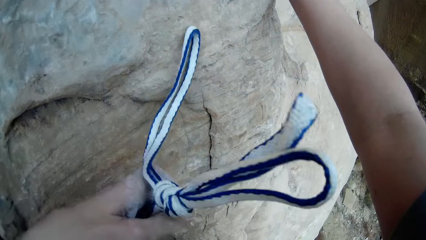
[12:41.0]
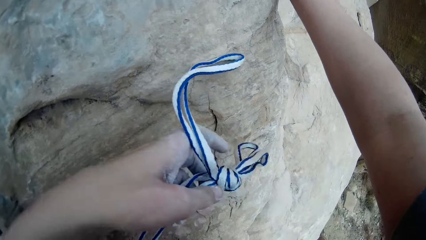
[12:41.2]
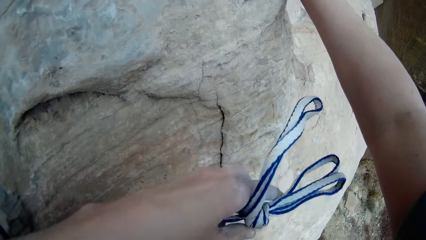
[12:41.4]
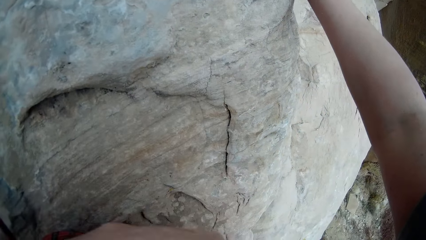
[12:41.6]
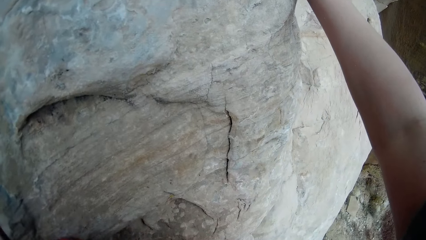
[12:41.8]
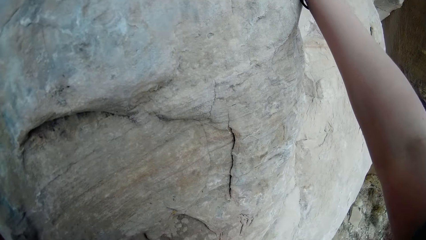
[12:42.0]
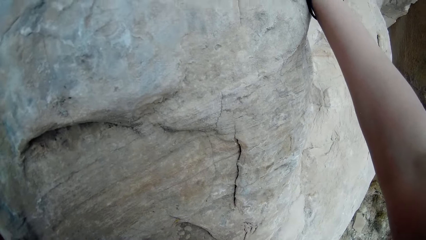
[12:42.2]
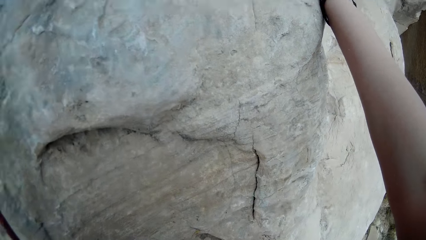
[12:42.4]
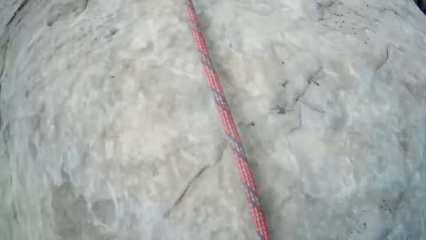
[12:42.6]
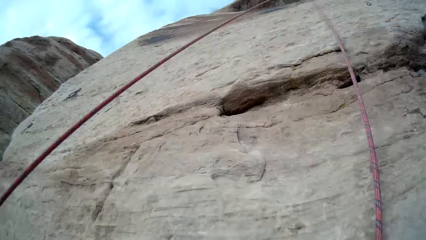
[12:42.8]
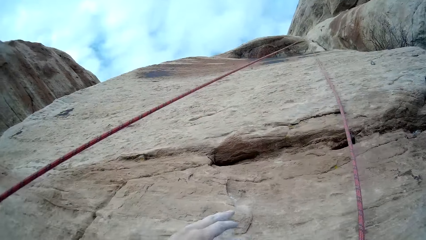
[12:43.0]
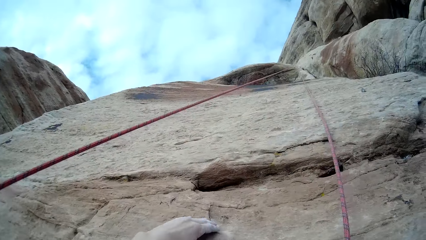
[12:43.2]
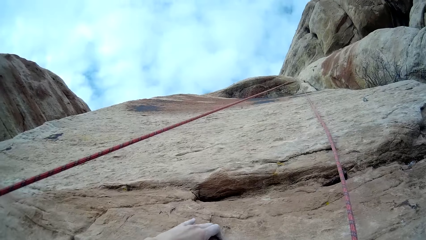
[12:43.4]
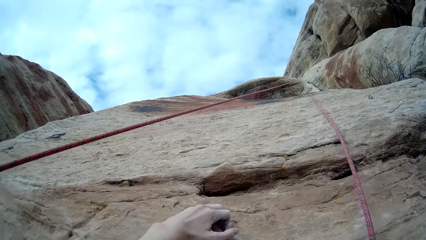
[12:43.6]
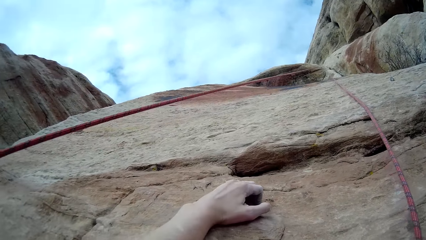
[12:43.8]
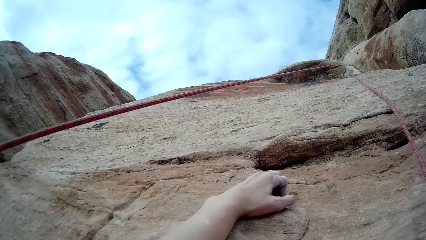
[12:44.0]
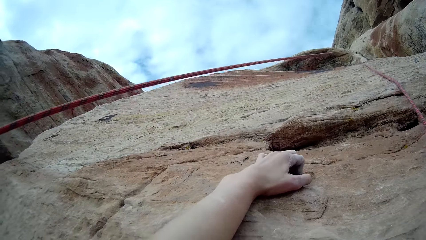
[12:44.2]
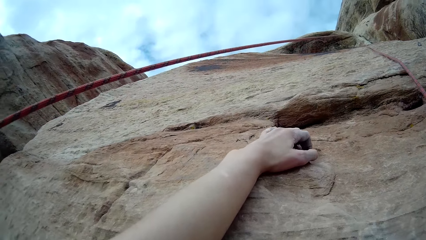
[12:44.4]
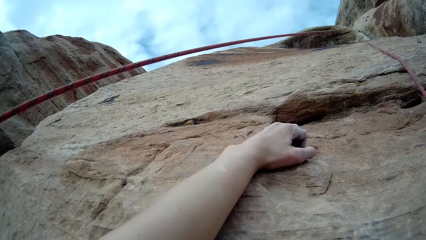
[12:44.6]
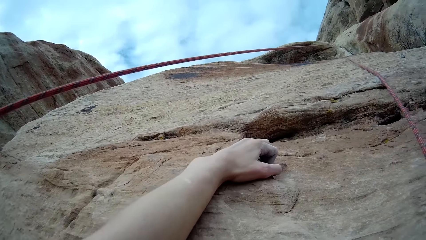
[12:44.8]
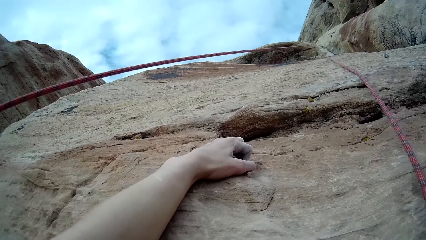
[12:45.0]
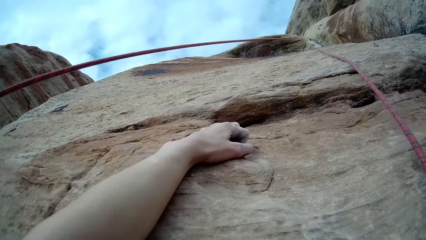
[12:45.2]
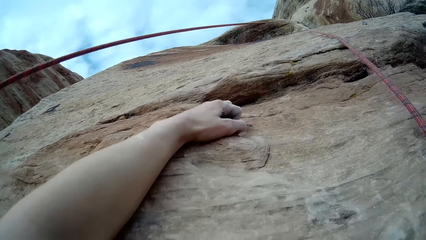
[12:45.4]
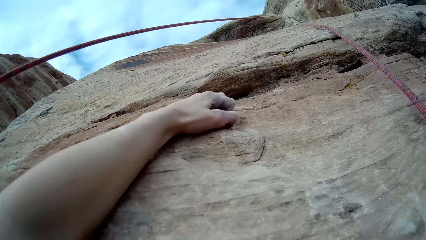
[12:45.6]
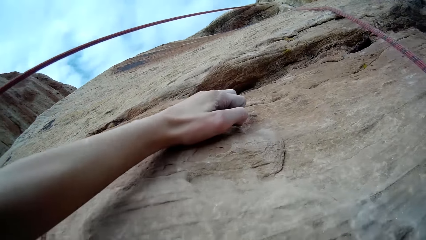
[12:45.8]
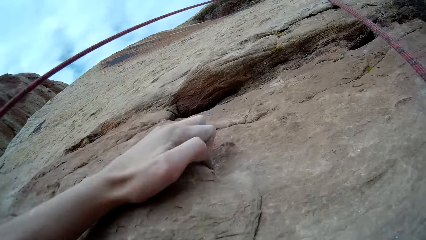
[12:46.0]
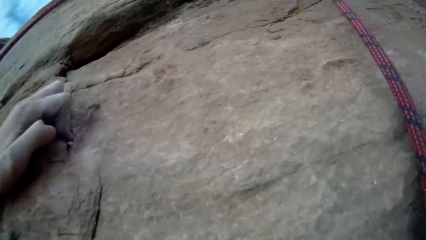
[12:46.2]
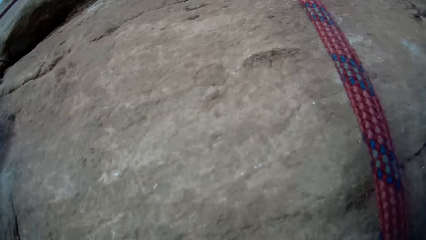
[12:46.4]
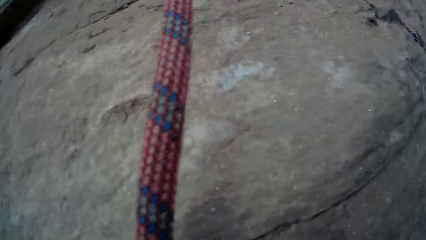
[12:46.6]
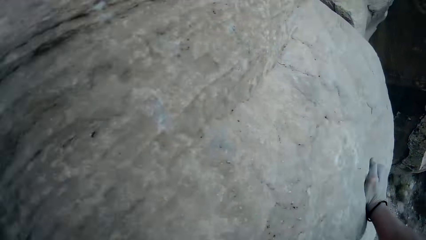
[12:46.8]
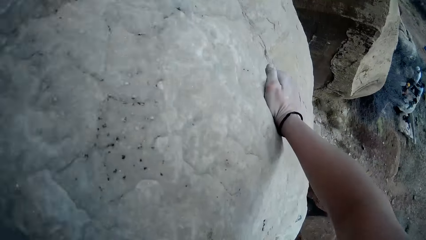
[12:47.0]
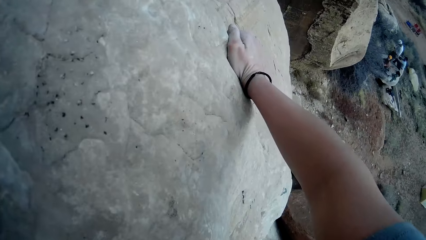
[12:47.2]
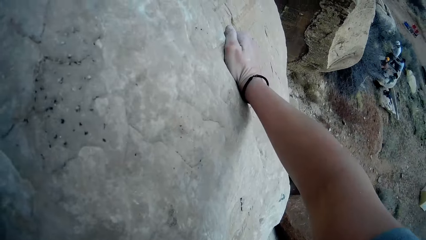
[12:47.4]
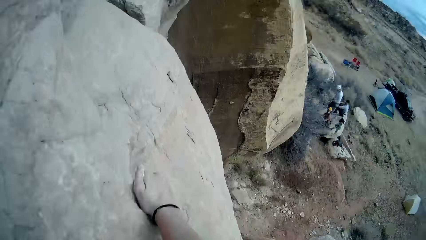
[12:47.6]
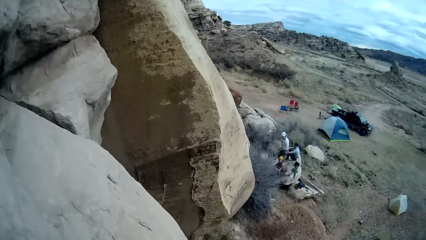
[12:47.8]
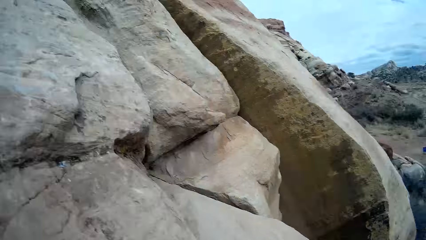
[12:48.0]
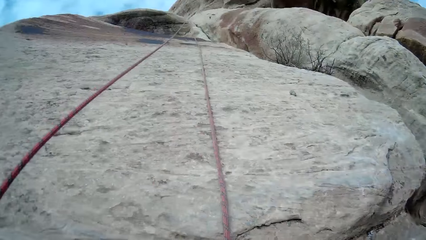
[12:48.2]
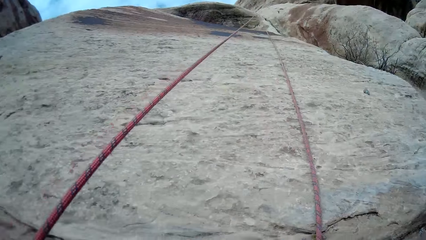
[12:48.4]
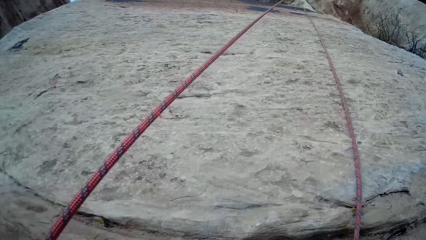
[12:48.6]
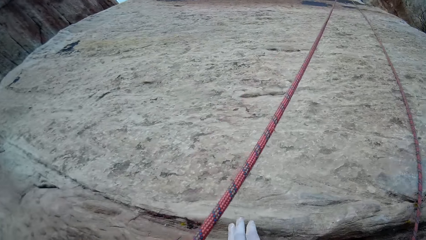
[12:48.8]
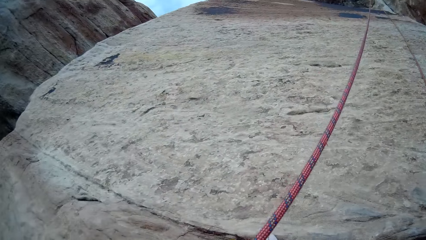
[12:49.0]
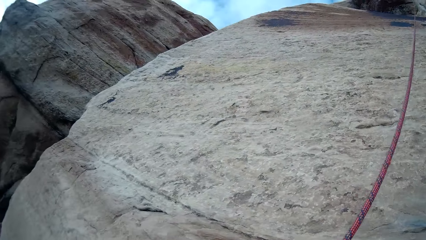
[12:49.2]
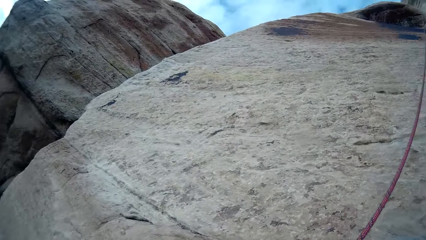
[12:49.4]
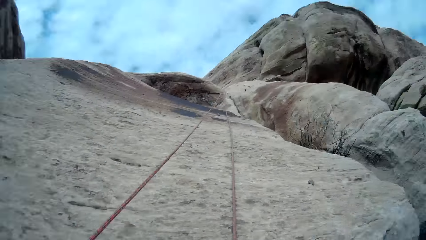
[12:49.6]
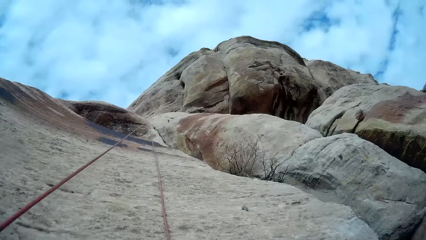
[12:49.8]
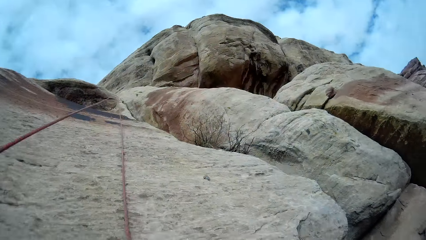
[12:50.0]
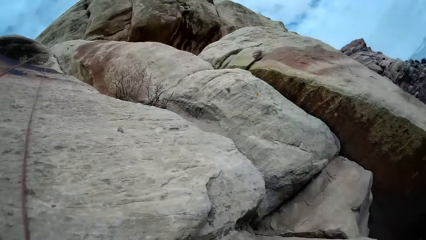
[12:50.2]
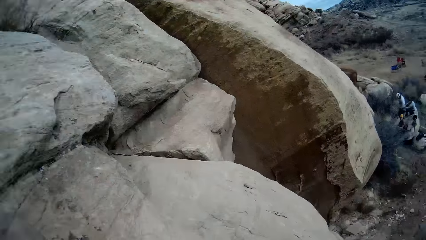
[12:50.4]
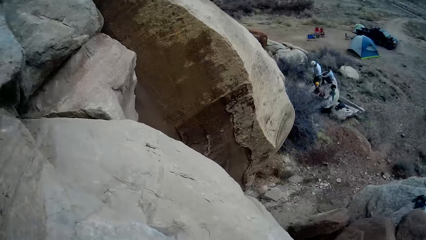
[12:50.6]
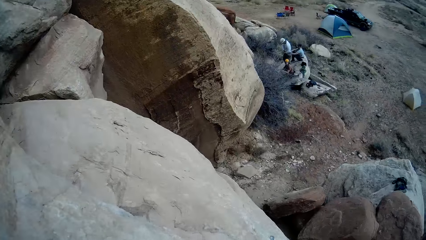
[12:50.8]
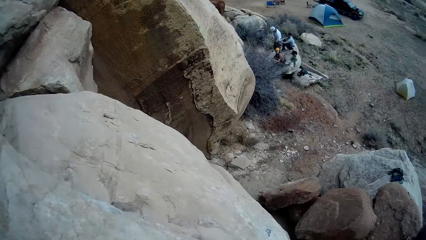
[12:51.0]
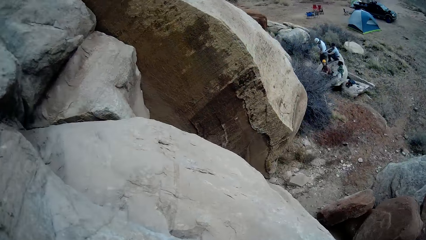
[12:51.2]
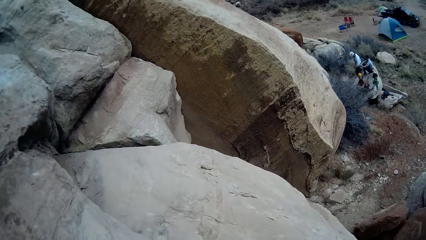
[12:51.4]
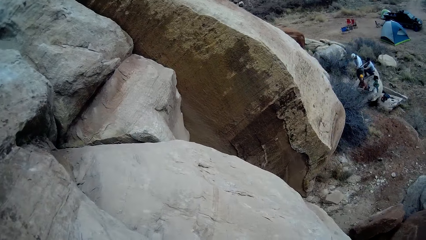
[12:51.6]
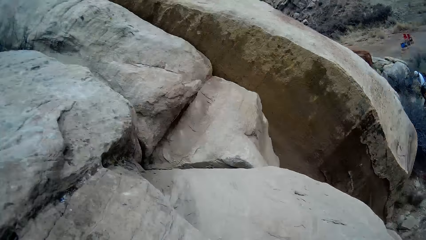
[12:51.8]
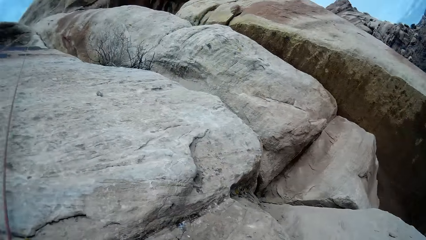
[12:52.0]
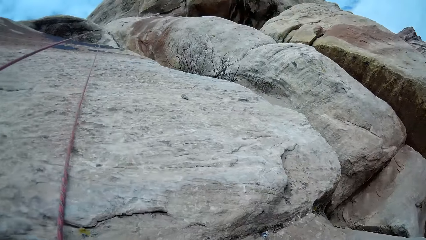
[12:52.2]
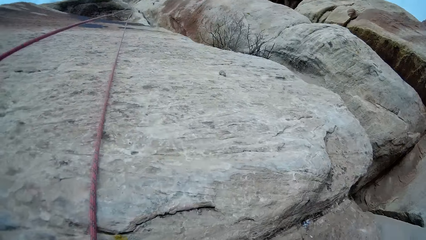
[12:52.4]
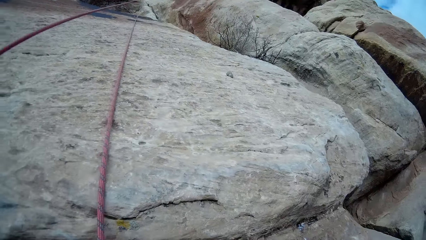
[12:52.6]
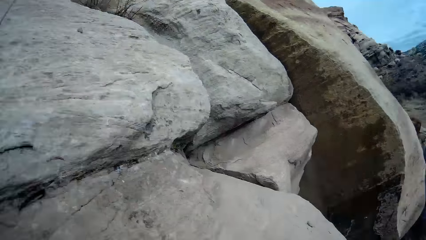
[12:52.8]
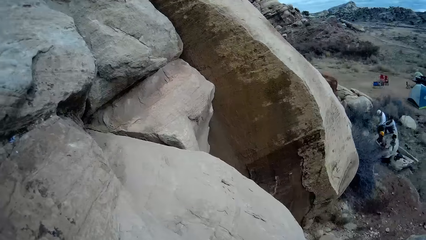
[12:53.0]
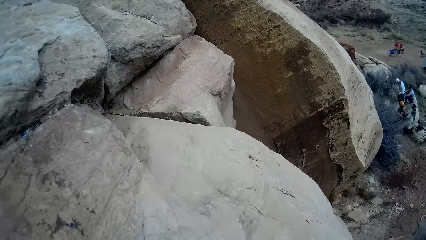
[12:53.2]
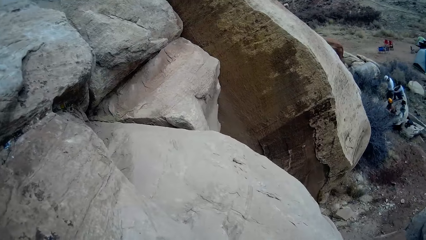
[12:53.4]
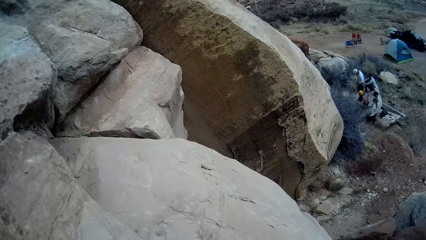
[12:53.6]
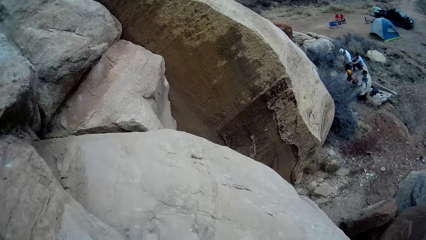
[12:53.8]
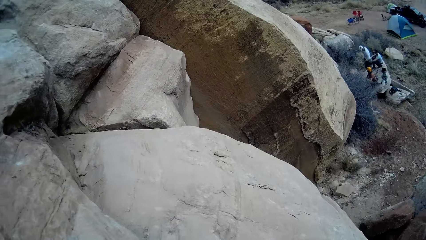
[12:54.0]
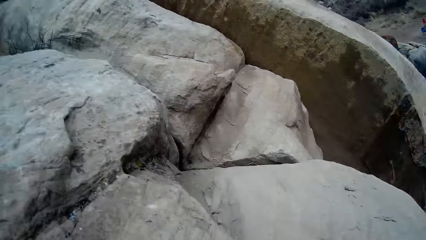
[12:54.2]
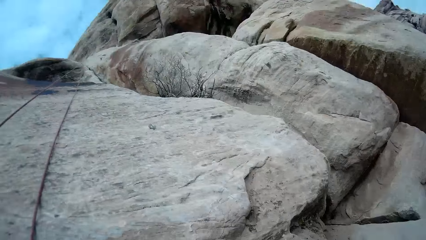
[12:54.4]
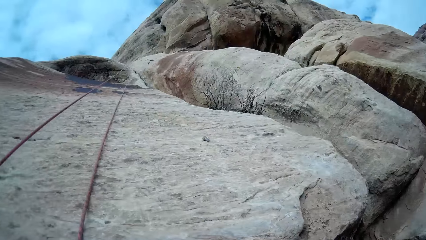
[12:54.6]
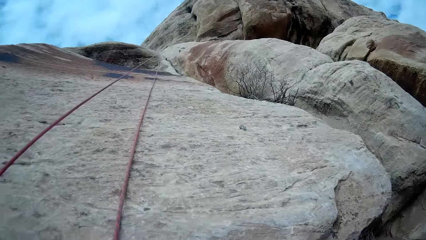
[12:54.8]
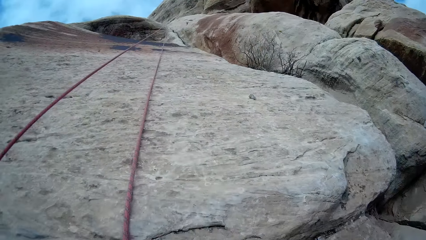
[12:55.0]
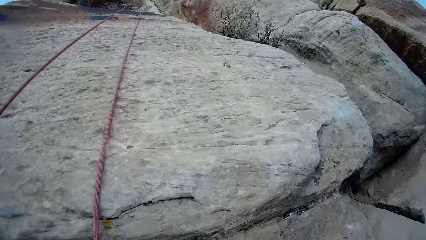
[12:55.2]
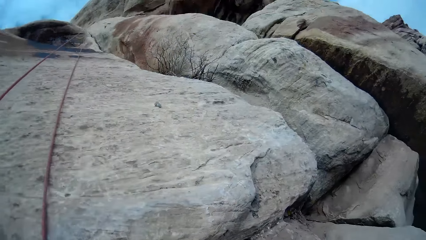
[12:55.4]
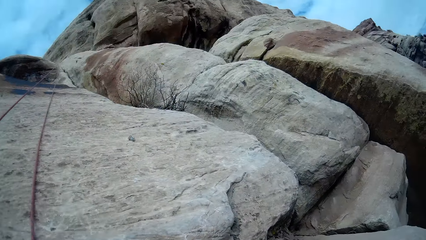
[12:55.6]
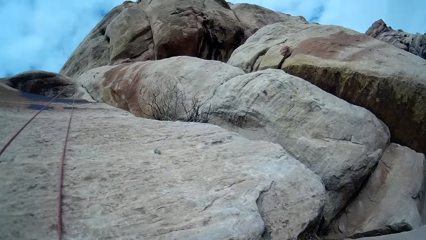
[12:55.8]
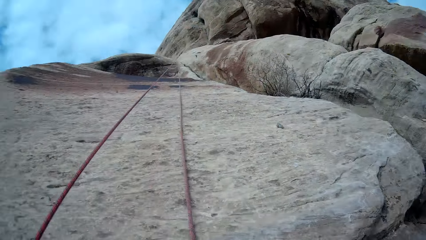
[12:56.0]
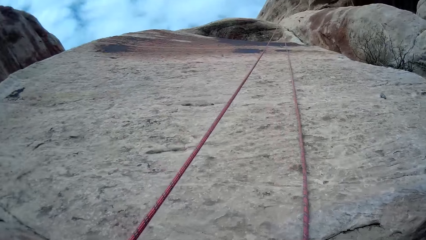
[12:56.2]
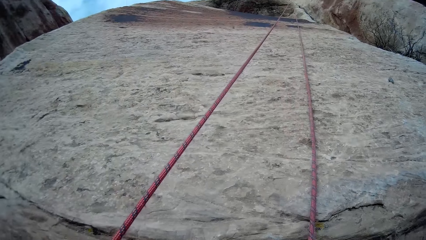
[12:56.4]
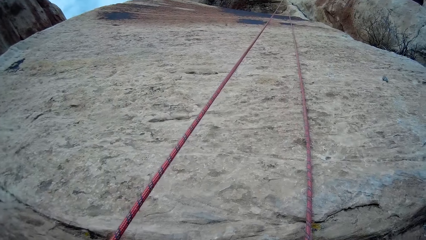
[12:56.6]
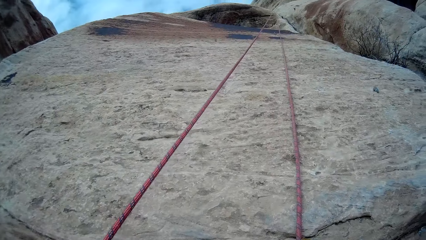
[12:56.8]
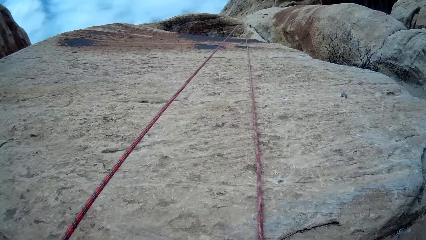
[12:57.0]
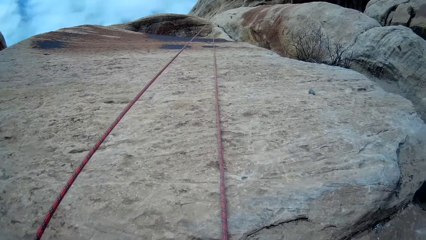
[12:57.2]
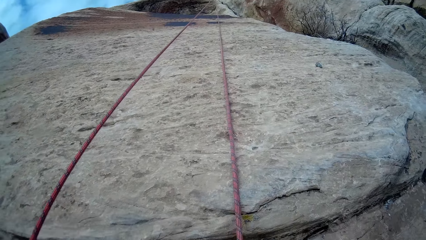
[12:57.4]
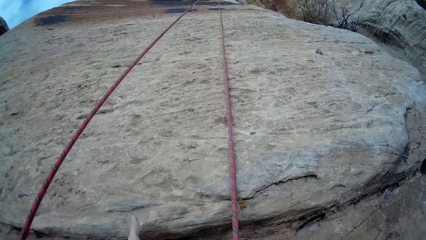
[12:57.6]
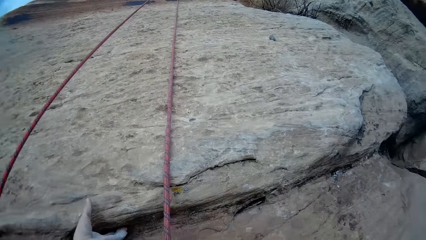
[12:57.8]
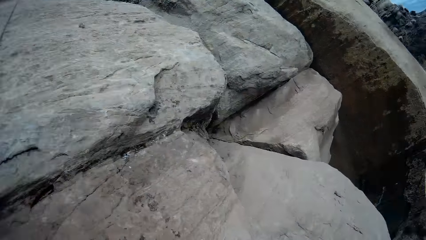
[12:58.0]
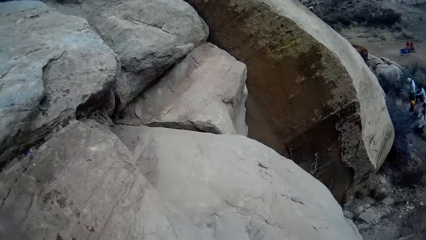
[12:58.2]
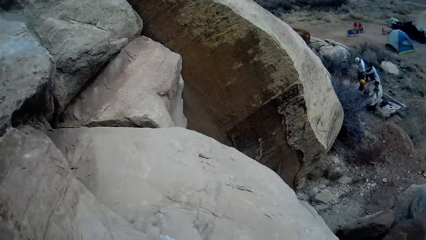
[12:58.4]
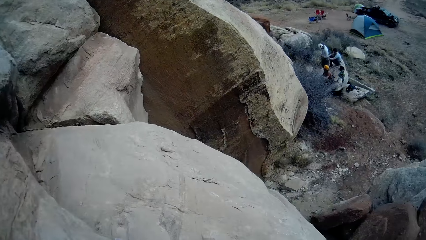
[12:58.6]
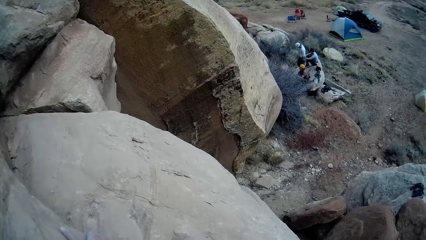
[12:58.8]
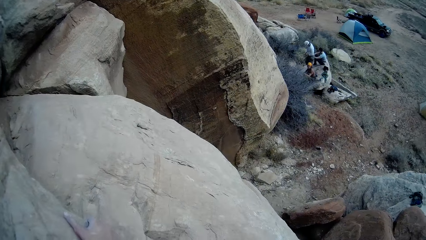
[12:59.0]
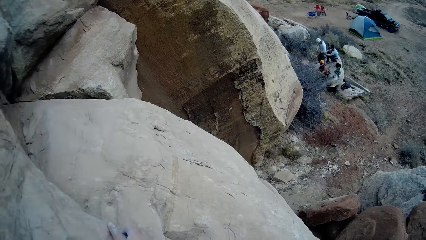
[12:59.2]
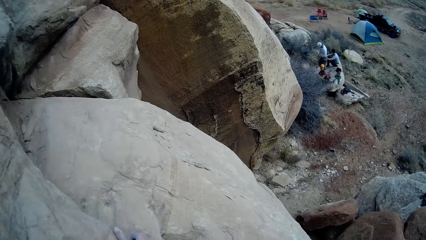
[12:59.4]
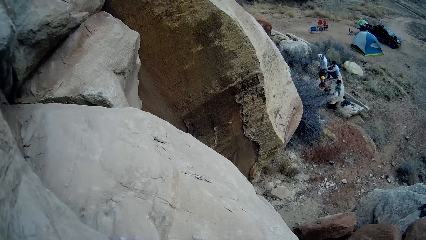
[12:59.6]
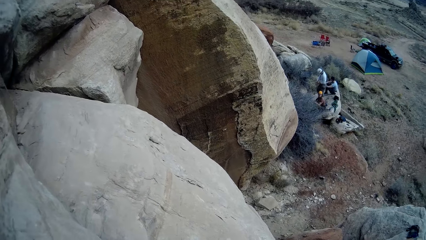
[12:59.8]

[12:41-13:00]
The camera wearer looks around. They crawl onto the rocks.
